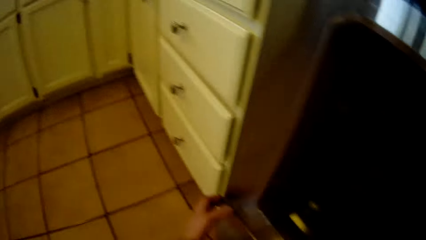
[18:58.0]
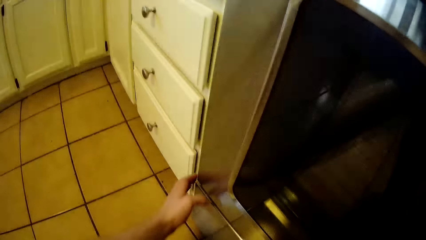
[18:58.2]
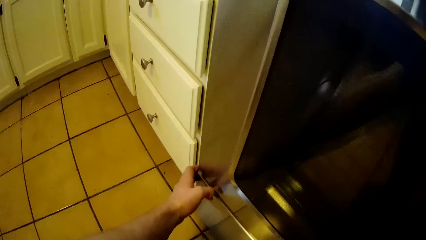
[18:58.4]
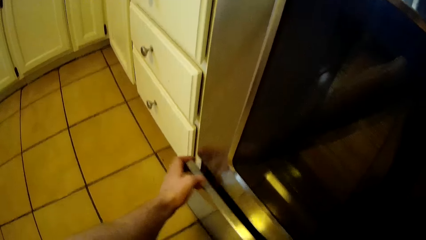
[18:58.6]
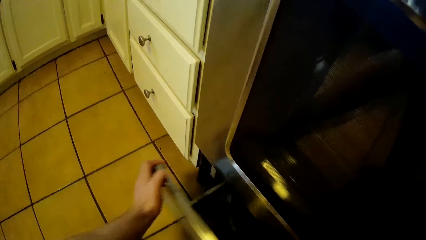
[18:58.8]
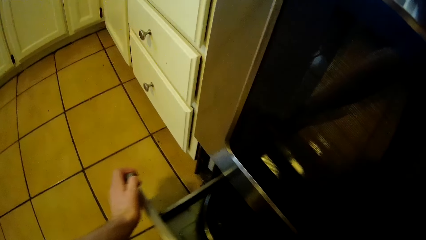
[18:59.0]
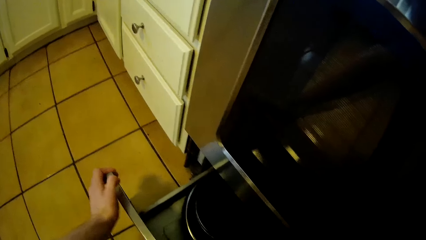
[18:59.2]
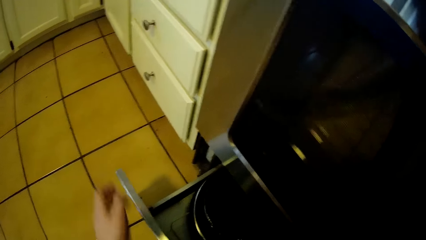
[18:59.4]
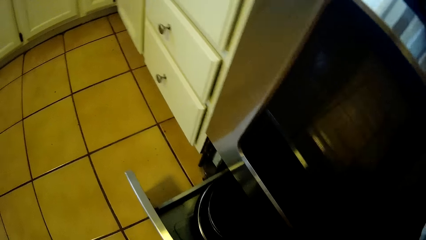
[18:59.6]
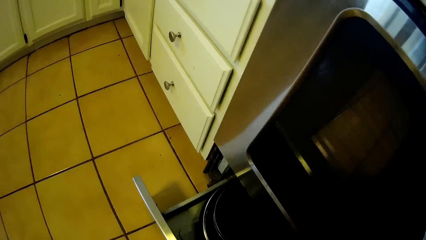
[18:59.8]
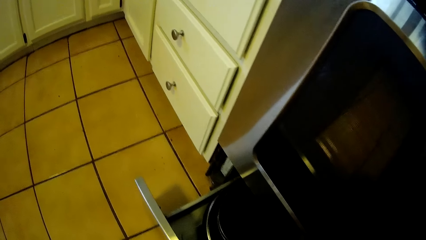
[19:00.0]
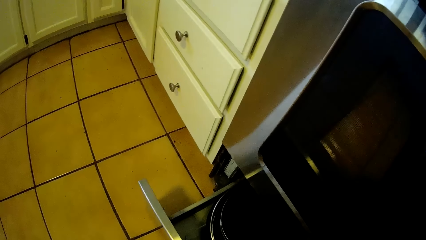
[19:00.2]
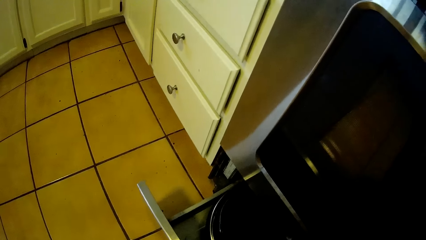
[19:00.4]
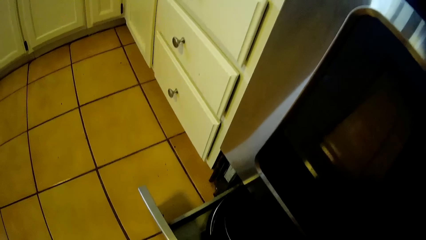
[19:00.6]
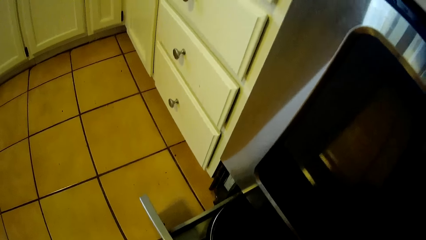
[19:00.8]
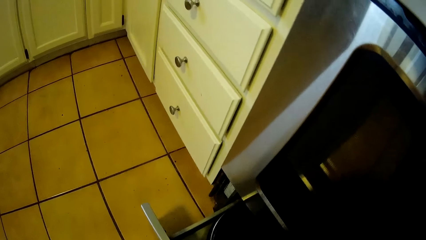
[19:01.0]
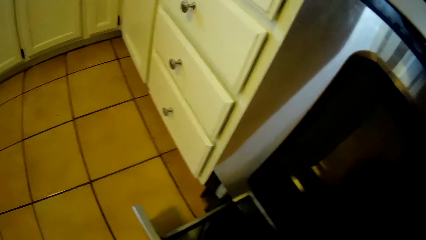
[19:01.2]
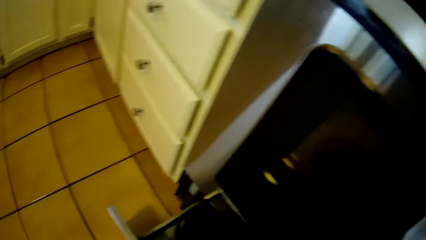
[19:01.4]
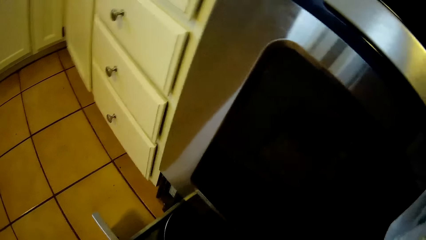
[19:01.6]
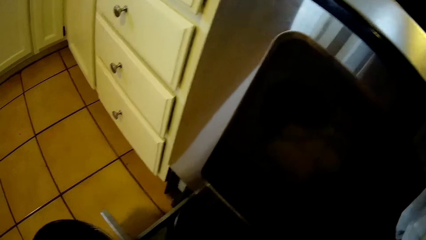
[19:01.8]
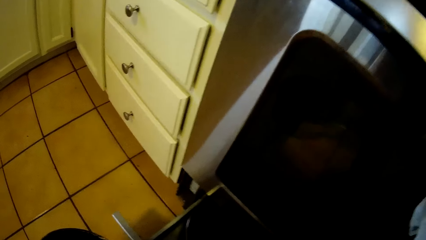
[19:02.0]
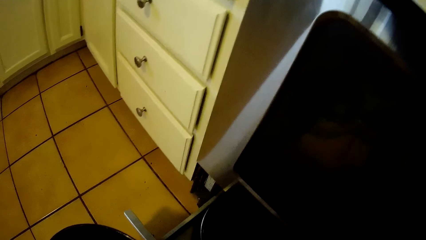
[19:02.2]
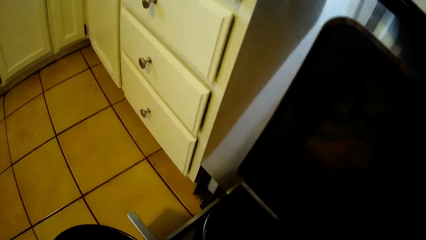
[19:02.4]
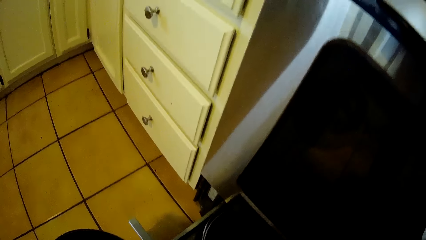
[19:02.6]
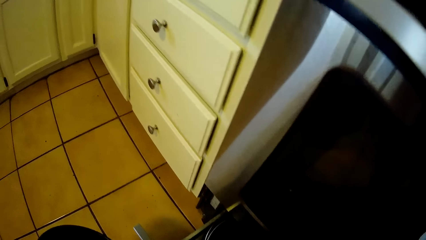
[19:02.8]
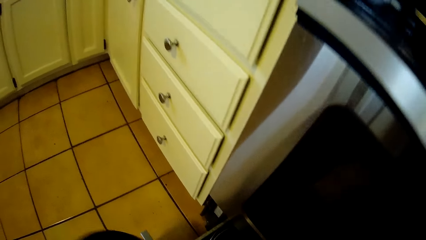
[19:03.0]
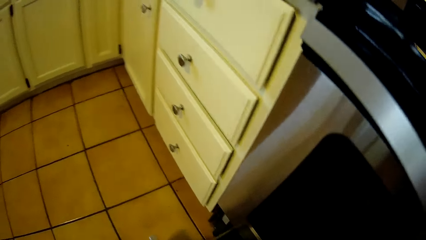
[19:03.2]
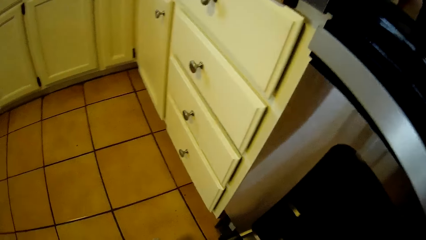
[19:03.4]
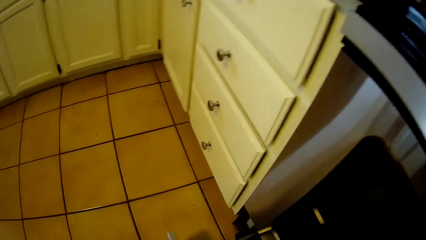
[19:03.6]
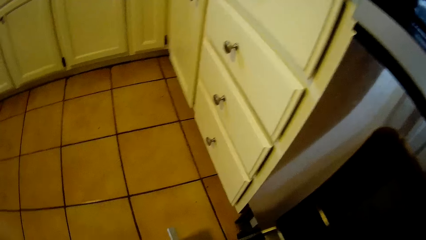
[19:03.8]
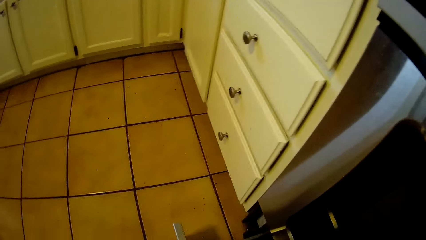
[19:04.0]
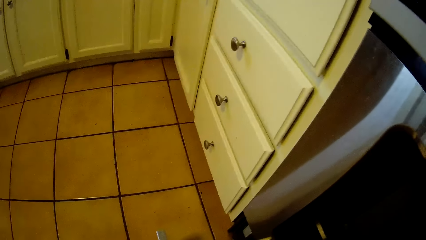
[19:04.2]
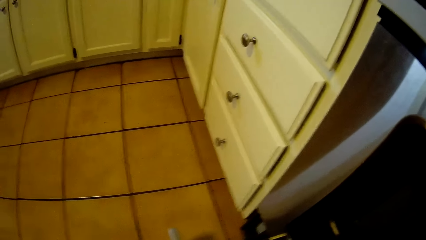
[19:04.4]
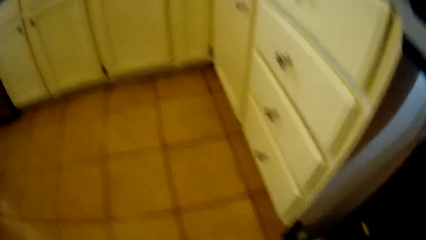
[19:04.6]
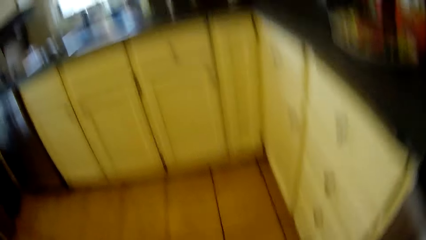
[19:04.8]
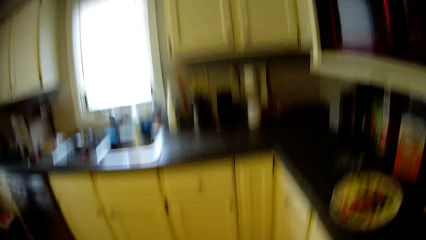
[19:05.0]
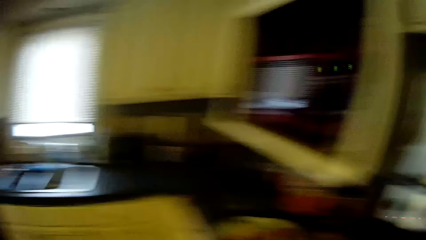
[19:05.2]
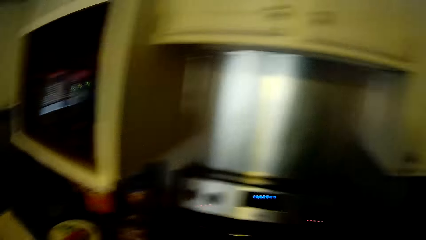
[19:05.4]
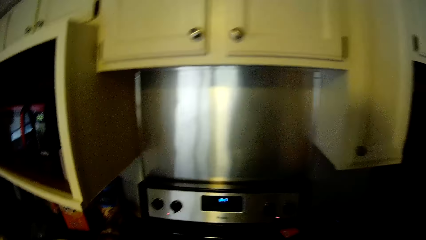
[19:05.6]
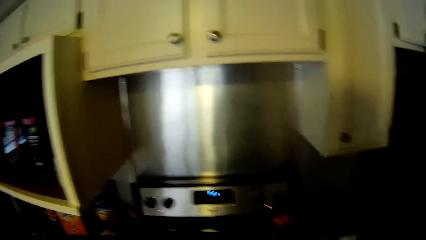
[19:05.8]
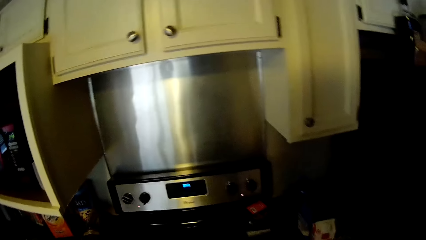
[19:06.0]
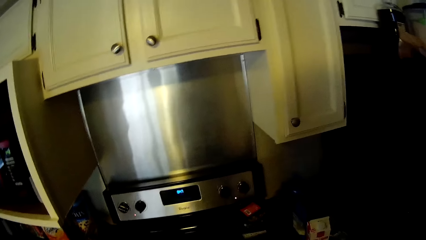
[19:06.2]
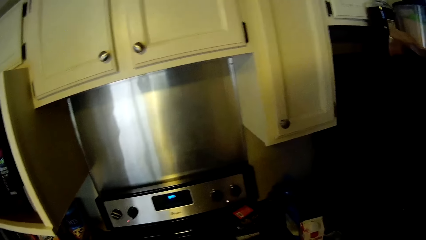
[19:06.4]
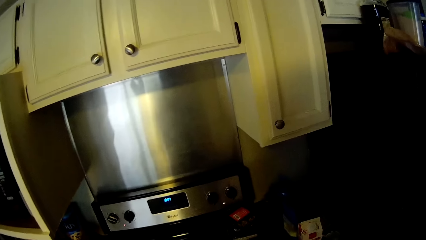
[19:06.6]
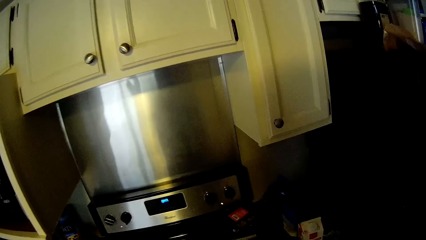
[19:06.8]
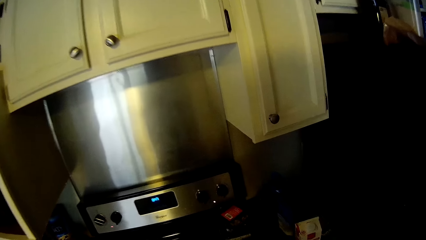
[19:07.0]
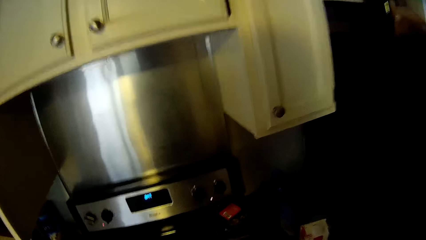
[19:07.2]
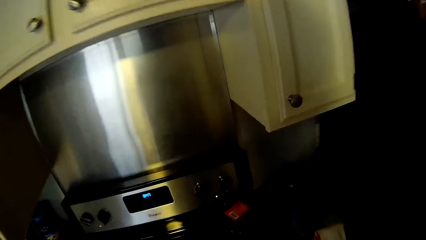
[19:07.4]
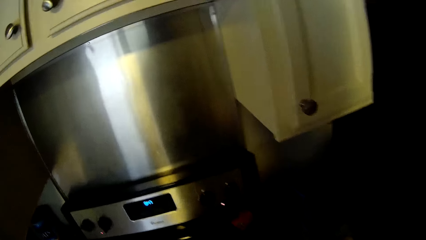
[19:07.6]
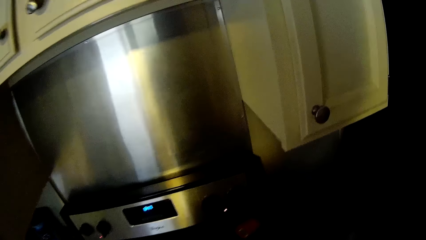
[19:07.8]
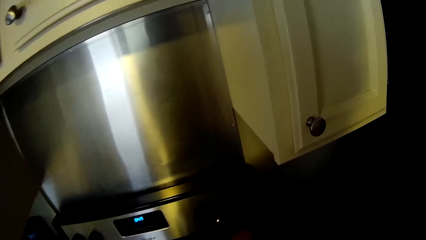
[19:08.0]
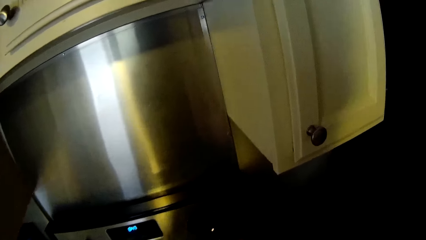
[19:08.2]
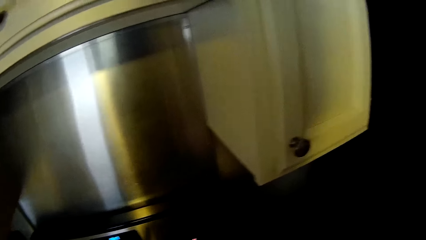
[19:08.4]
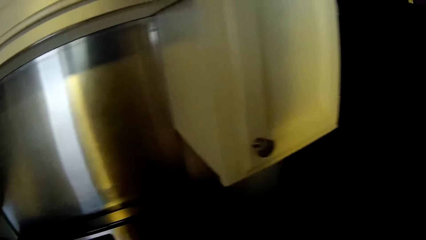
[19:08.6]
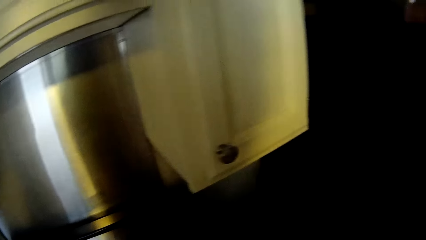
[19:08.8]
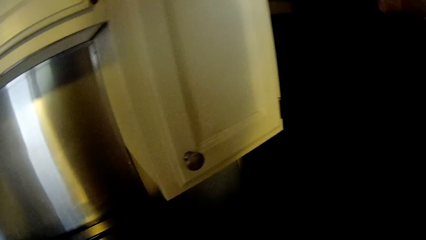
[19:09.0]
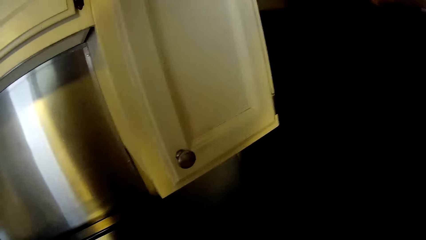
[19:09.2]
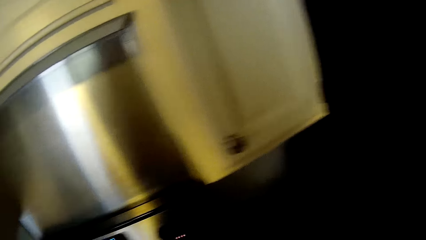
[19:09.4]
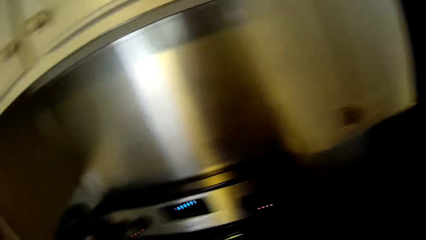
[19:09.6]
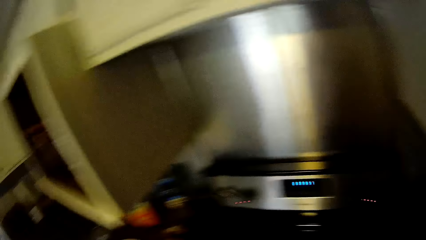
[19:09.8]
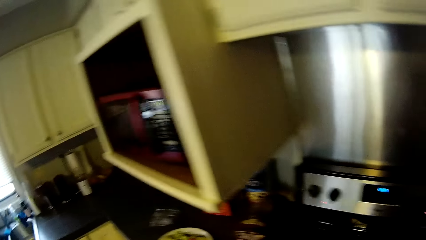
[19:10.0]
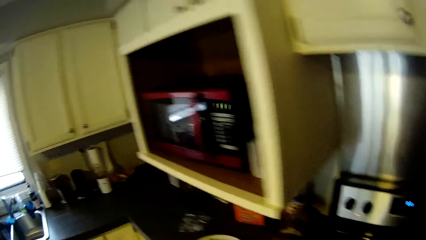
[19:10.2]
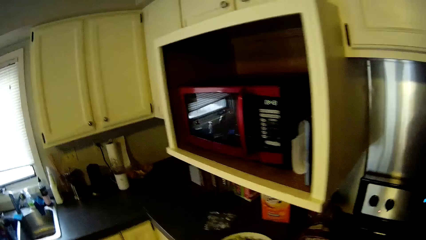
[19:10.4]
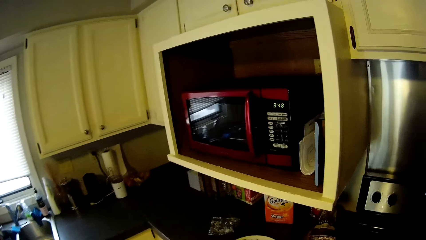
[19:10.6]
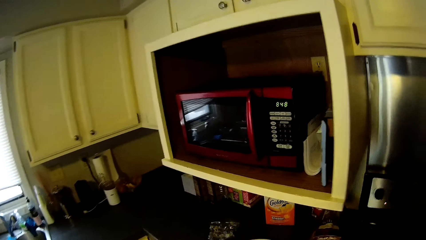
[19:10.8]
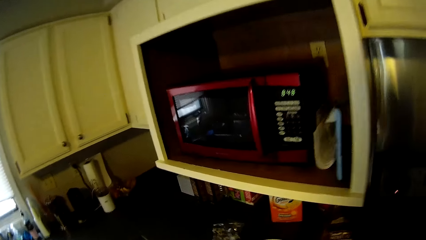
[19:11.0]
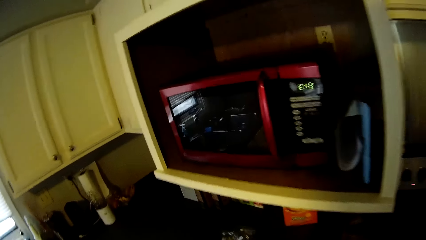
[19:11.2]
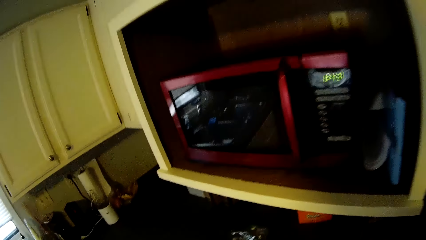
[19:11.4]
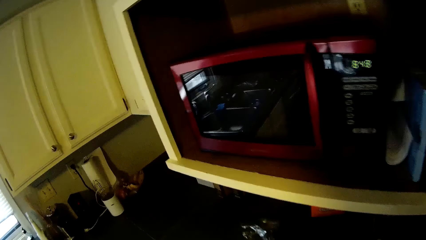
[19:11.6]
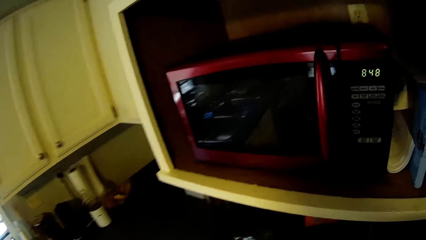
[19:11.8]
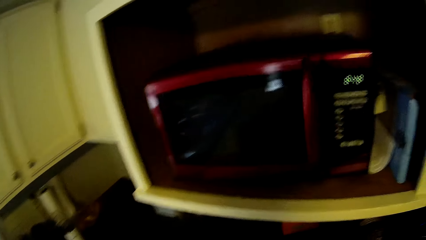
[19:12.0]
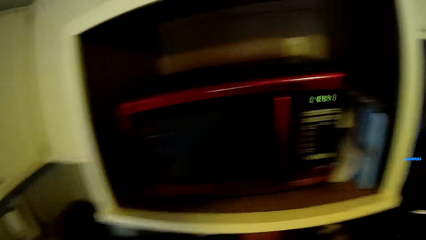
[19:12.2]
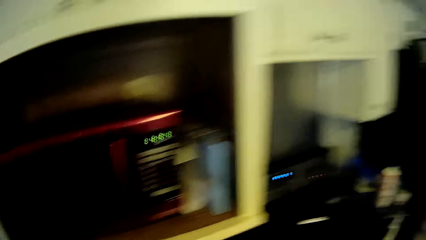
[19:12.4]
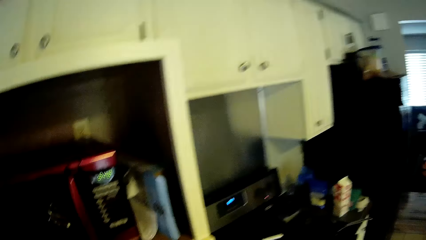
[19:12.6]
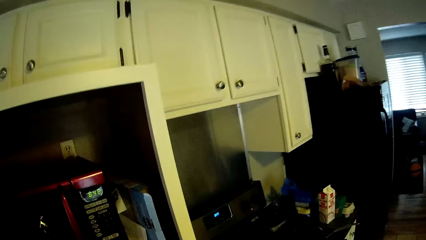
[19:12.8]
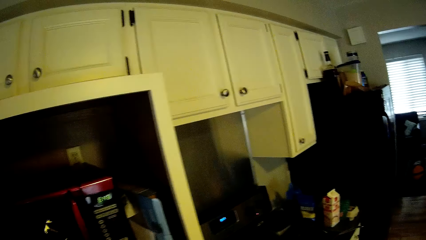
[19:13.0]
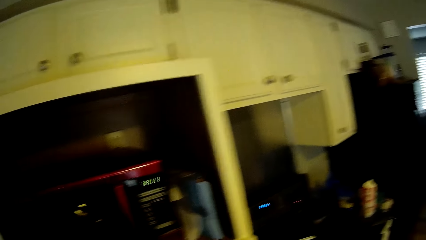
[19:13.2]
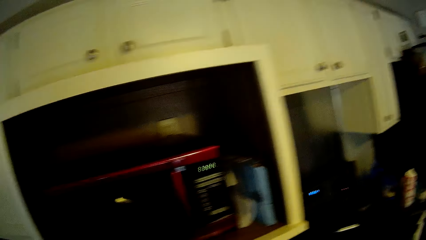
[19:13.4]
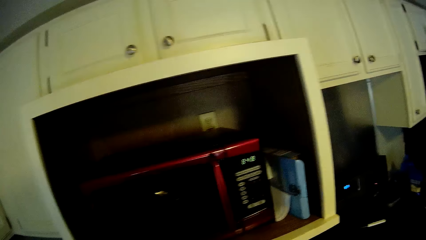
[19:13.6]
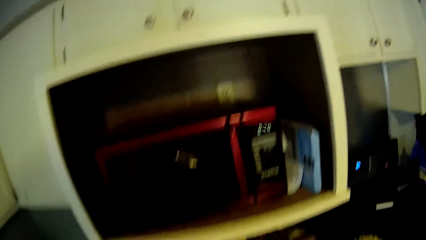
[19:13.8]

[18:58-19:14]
The camera wearer opens the oven drawer with both hands. They stand up. They look around. They move a little. They move around.
